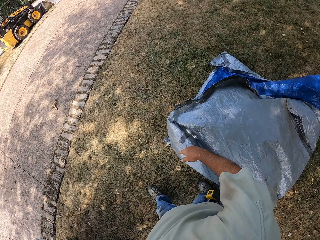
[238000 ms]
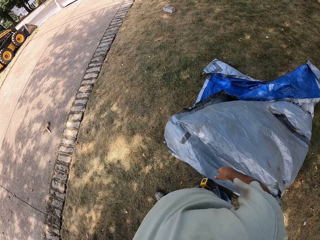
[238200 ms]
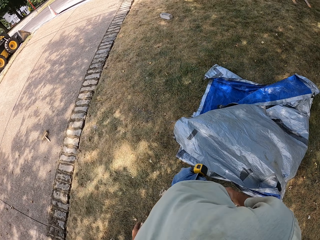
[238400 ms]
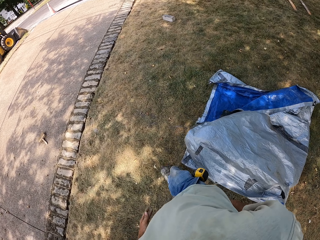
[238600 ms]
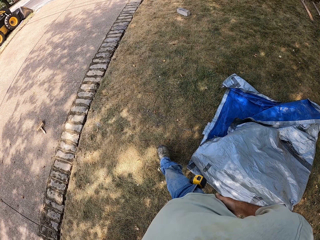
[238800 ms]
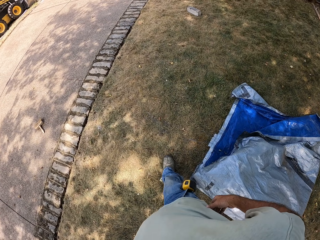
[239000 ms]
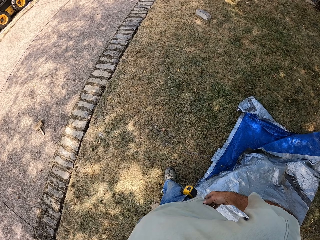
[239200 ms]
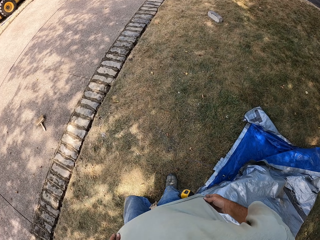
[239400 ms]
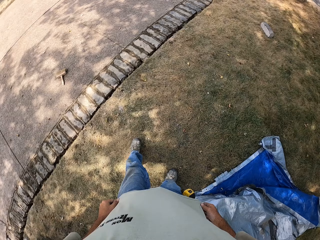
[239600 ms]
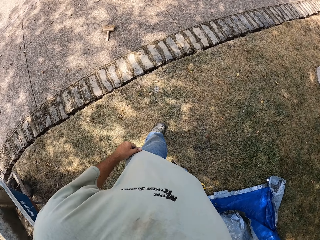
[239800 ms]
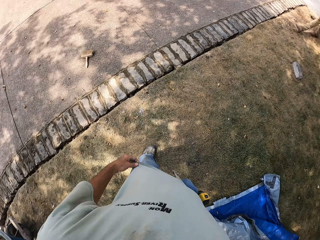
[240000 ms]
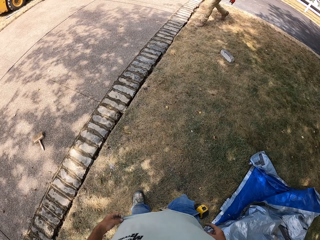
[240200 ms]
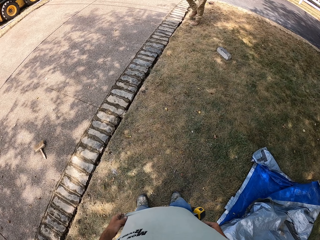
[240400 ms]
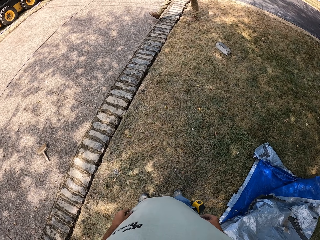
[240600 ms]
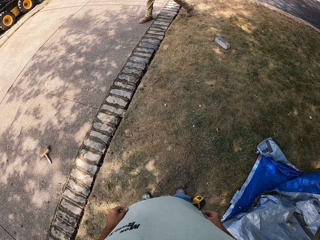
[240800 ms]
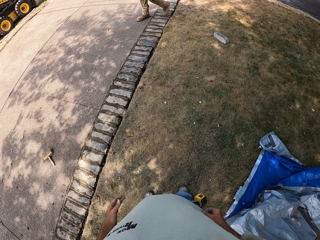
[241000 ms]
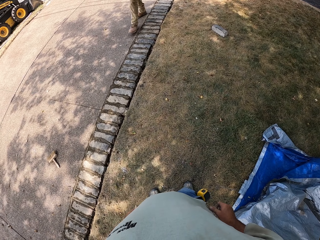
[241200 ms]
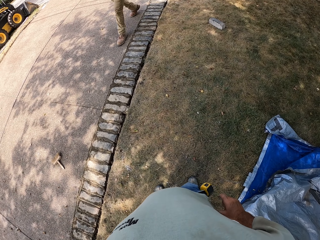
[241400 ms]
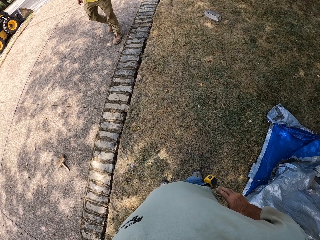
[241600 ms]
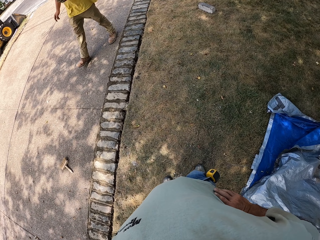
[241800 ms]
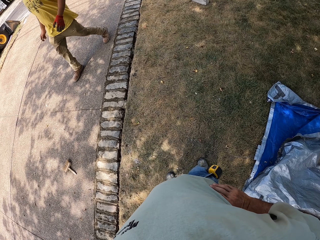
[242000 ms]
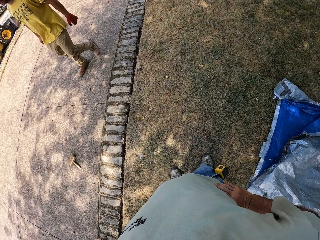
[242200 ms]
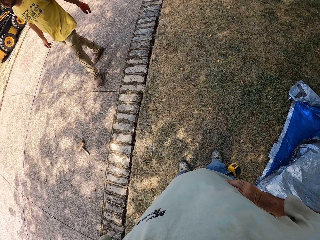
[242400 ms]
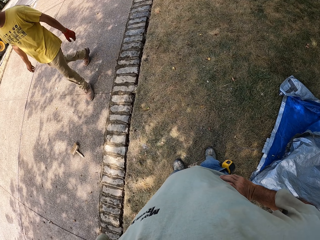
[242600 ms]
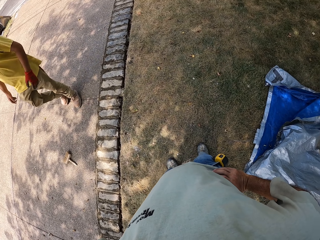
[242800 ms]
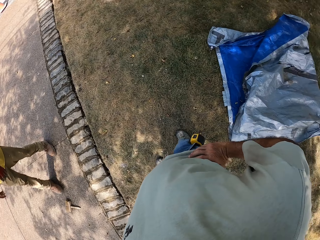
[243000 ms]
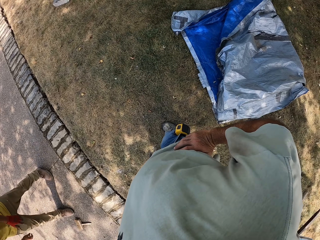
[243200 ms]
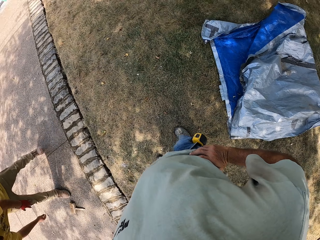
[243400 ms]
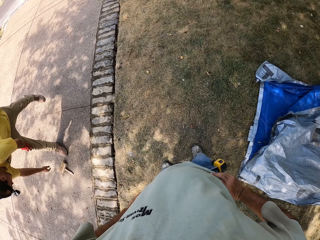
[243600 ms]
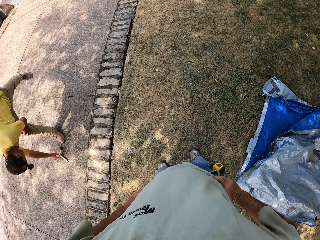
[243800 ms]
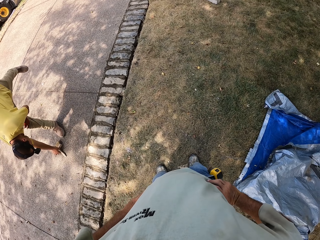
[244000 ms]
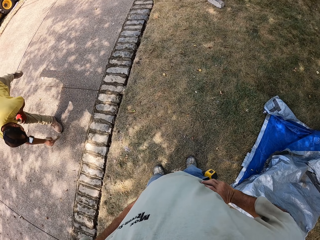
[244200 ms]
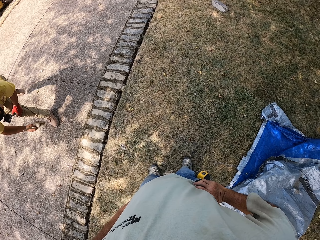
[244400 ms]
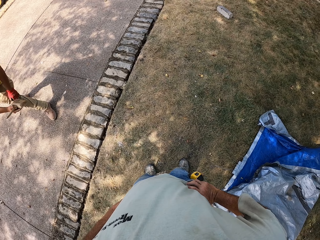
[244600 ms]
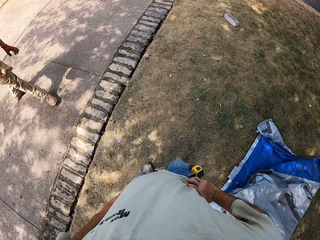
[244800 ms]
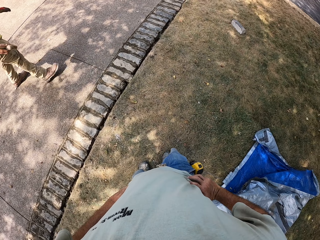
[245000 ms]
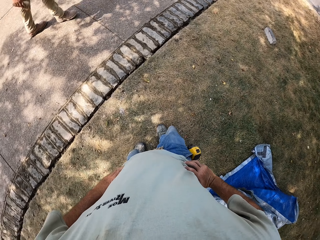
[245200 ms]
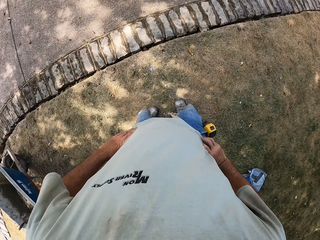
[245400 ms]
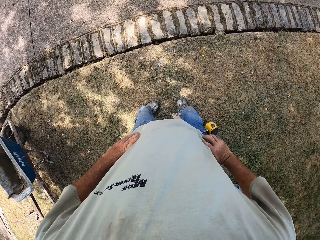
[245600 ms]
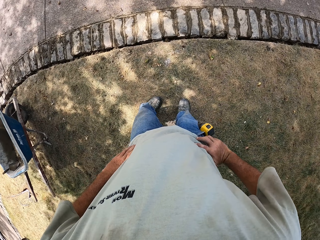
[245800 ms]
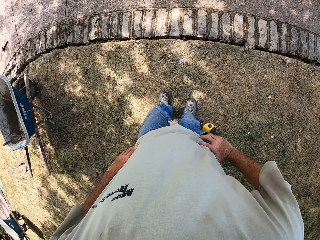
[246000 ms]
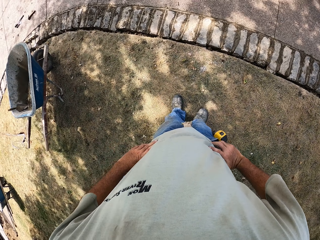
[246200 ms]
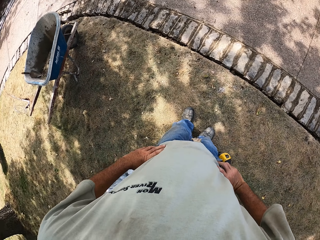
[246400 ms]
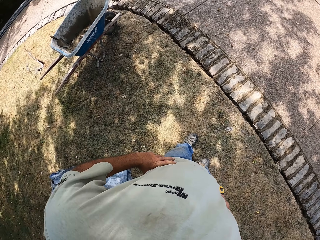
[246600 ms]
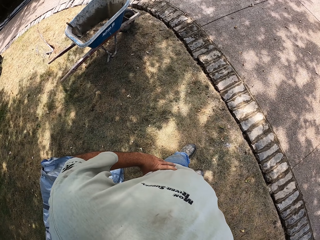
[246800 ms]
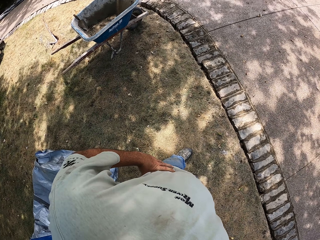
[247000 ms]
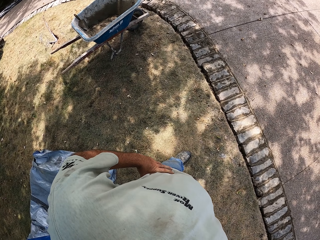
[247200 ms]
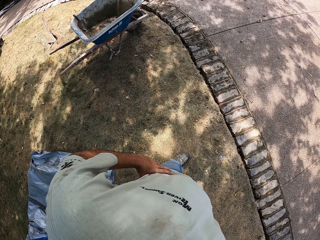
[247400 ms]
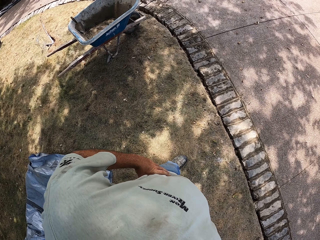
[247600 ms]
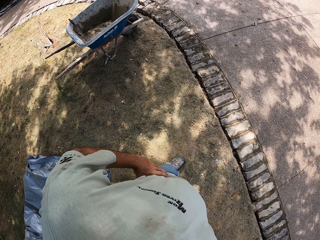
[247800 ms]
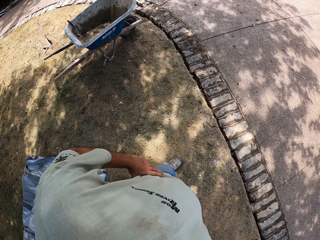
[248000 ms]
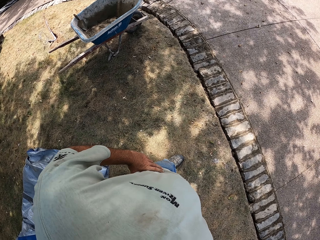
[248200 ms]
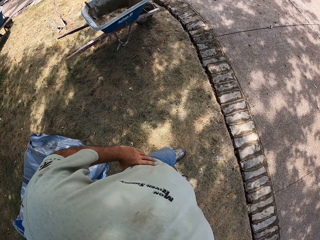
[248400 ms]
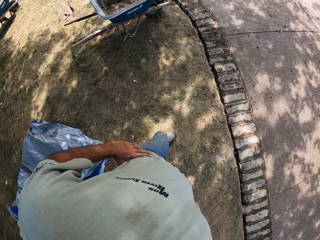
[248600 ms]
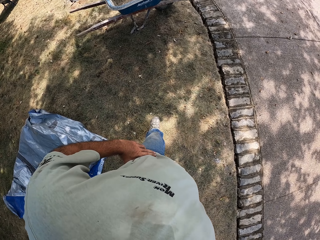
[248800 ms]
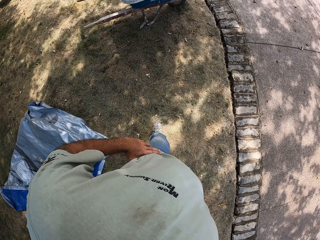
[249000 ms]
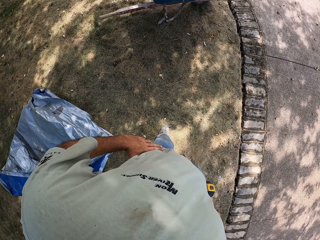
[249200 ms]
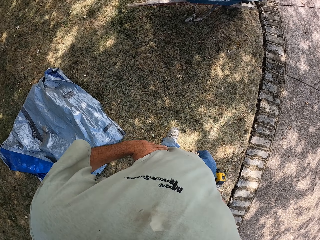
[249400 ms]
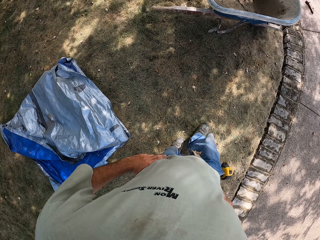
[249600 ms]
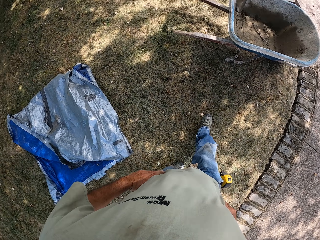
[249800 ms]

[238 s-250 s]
The camera wearer flips over a canopy cover on the ground and folds the canopy cover. He stands on the compound. A man walks on the road. The camera wearer holds his waist and looks around. The man picks up a hammer on the ground. The camera wearer stands on the grass.

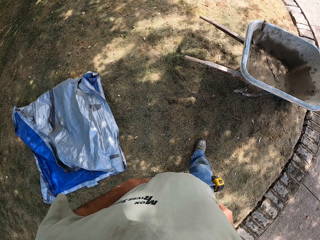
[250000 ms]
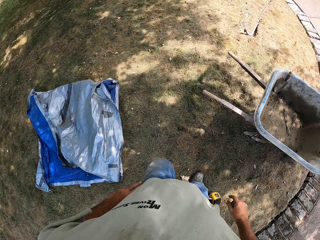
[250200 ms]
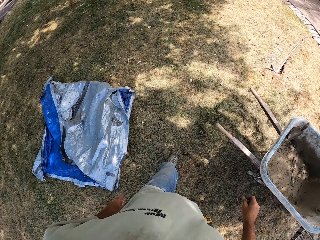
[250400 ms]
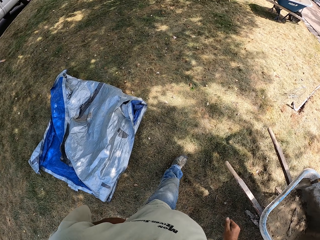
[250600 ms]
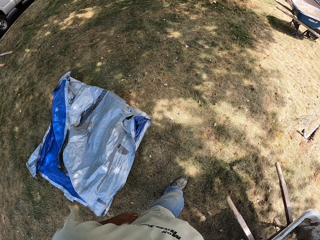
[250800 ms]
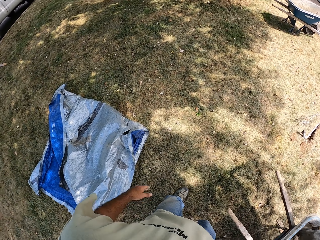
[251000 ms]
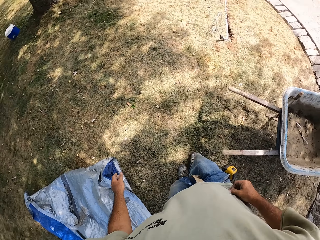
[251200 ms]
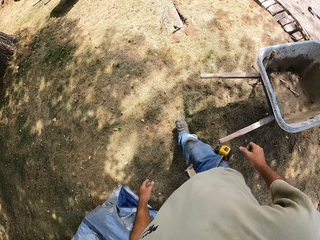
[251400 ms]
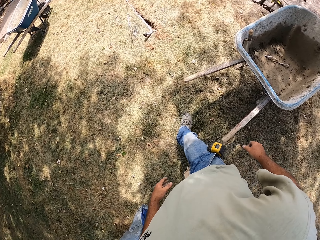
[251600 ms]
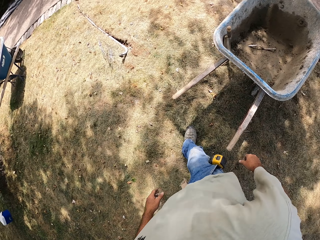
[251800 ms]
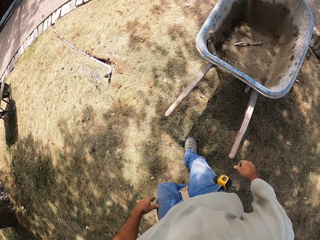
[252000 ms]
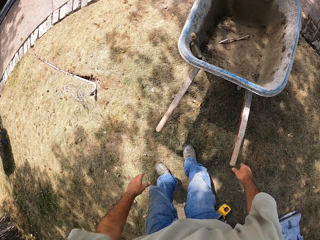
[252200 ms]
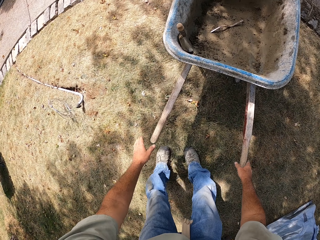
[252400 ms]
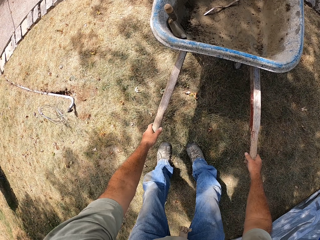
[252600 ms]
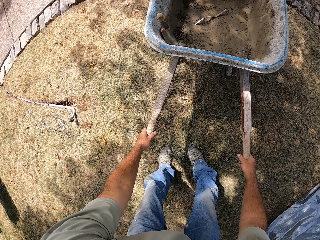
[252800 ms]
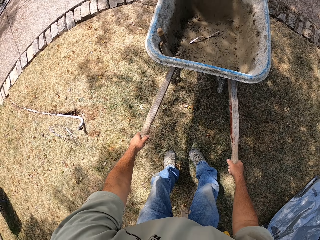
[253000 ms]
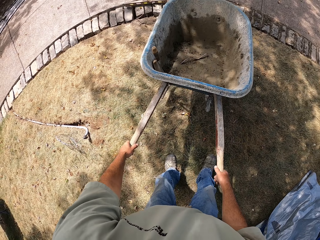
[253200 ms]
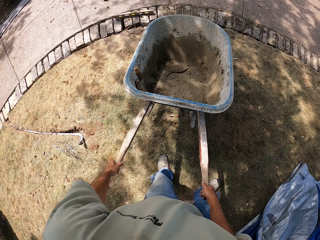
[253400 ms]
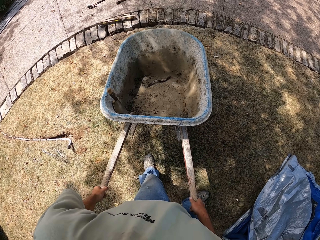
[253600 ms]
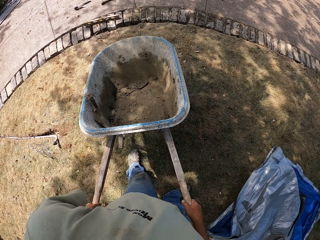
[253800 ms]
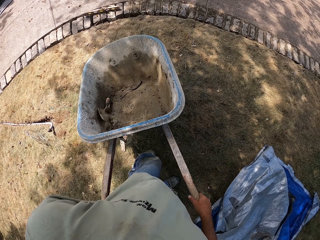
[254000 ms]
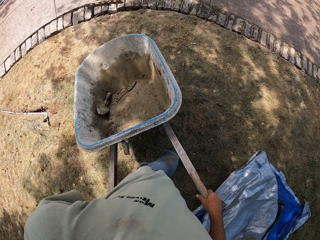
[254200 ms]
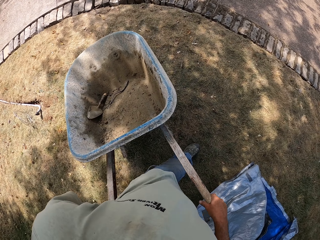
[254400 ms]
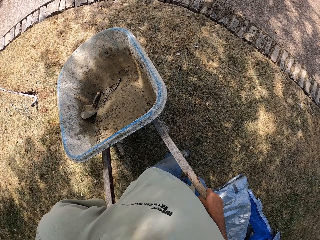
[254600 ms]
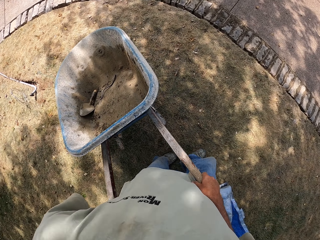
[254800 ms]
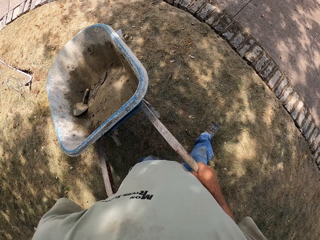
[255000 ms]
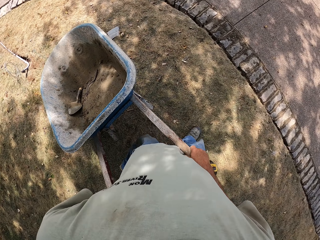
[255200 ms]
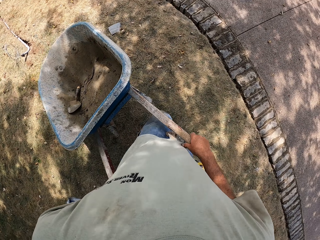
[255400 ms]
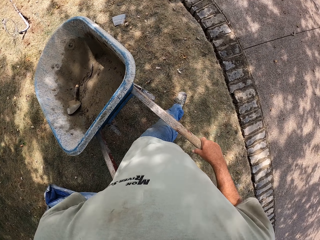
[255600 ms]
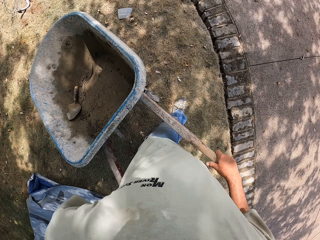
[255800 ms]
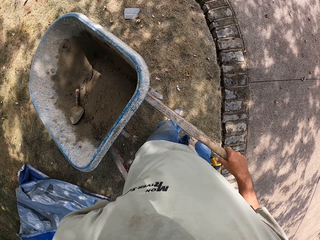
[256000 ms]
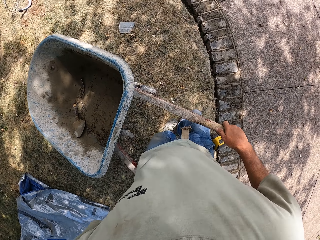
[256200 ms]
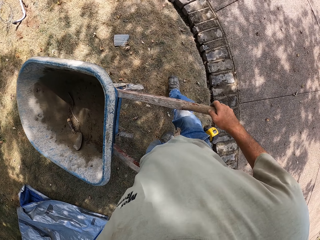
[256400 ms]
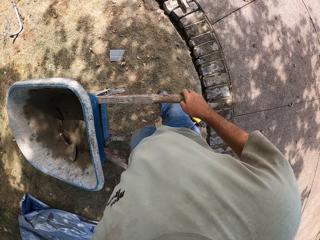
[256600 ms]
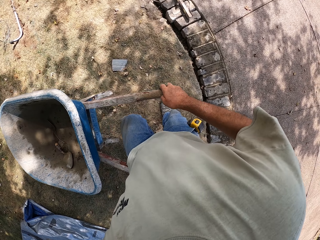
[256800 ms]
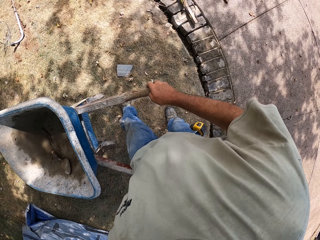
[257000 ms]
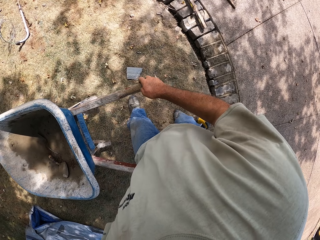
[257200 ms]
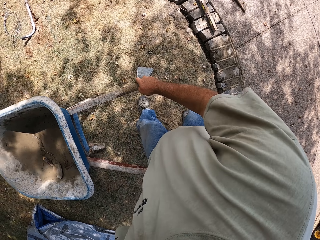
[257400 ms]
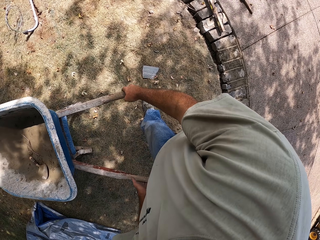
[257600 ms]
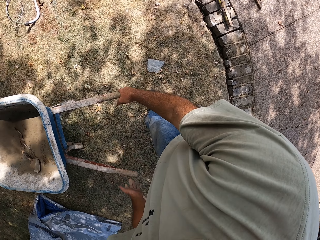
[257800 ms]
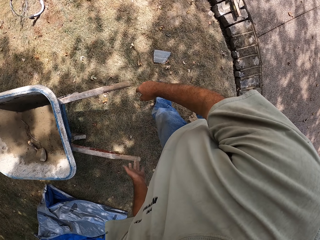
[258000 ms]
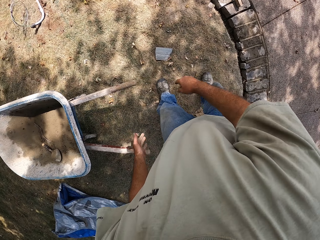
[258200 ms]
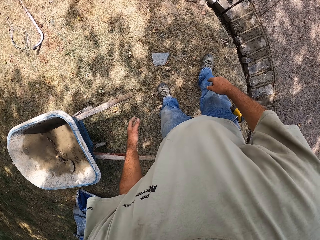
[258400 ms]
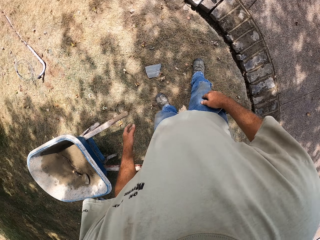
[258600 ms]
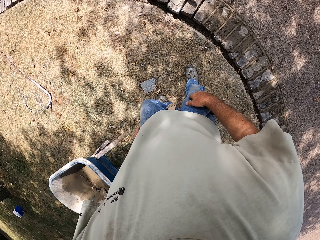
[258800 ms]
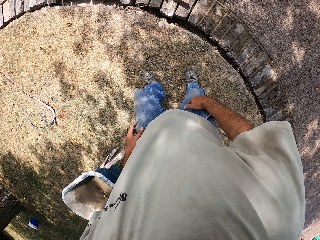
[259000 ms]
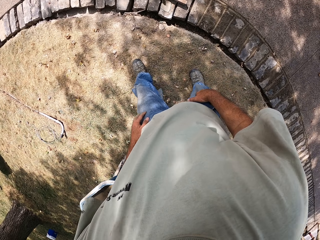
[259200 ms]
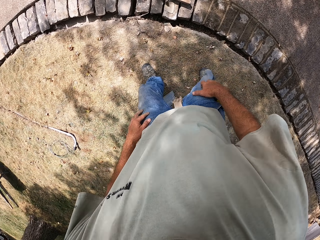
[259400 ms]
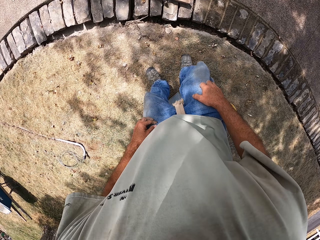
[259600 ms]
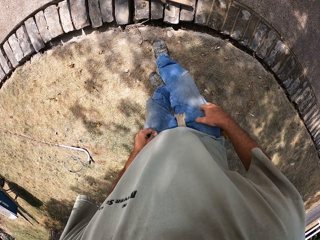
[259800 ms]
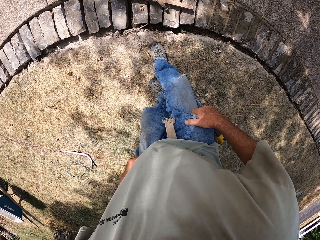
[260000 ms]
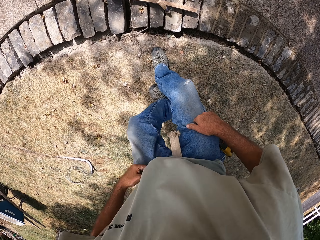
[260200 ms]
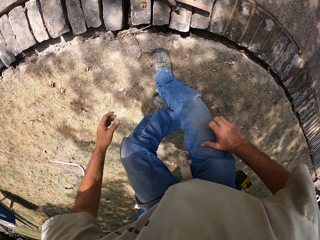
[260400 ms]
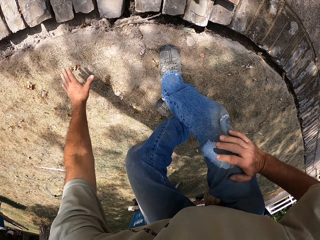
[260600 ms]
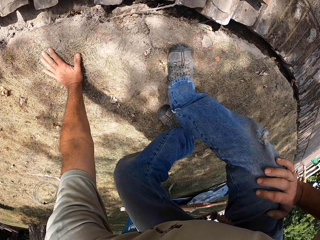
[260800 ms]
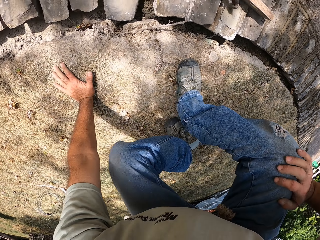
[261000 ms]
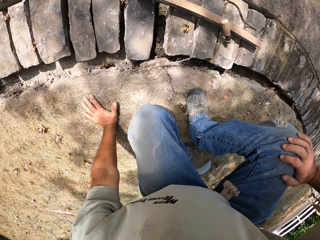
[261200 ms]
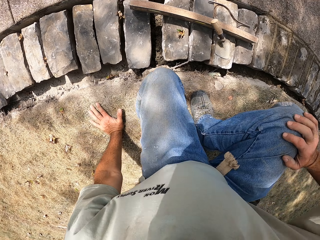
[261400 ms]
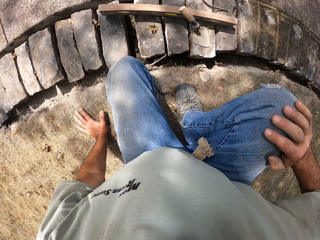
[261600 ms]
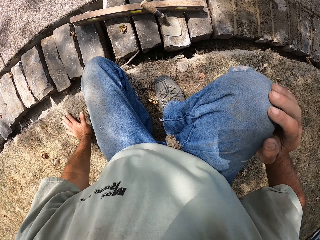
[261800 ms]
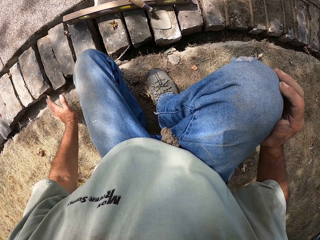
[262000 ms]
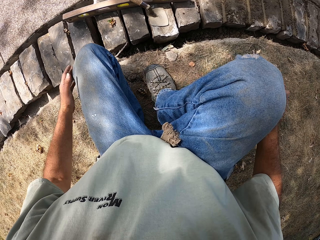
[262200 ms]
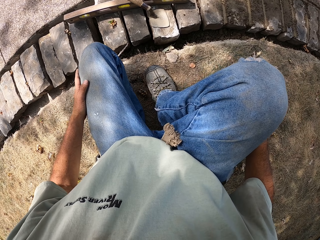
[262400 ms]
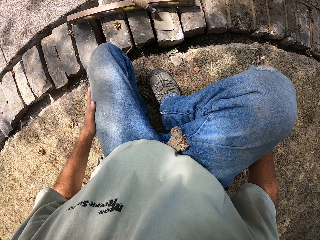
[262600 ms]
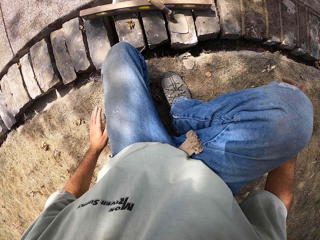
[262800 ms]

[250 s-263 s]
The camera wearer walks towards a wheelbarrow. He holds the wheelbarrow with both hands, picks up the wheelbarrow, pulls back the wheelbarrow, and pushes the wheelbarrow on the grass. He places the wheelbarrow on the grass. He squats on the ground and touches the ground with his left hand.
